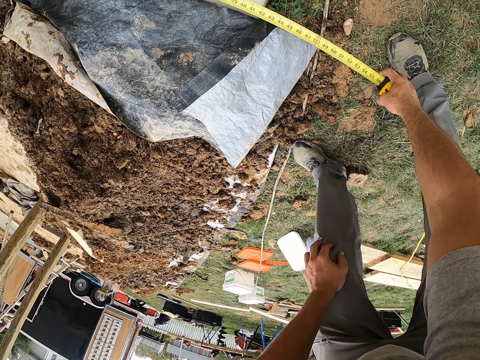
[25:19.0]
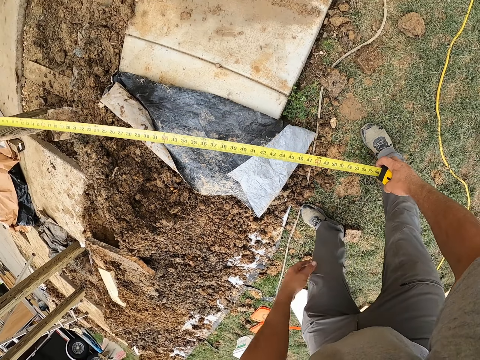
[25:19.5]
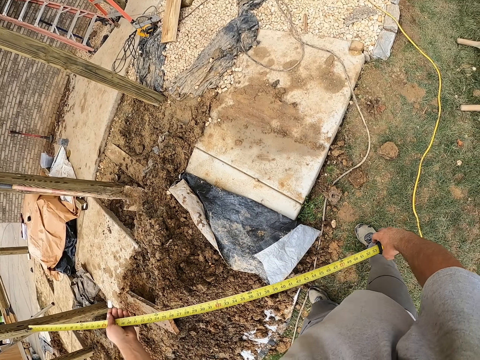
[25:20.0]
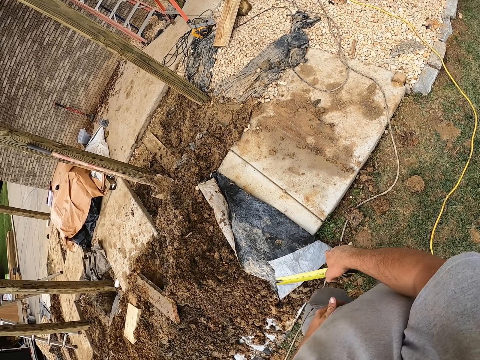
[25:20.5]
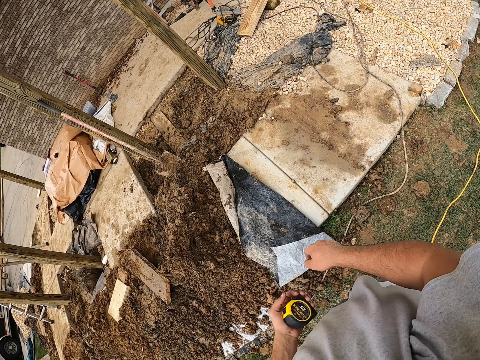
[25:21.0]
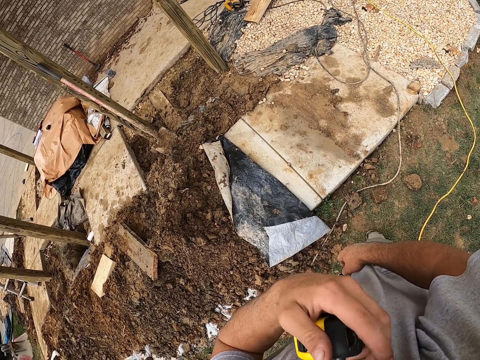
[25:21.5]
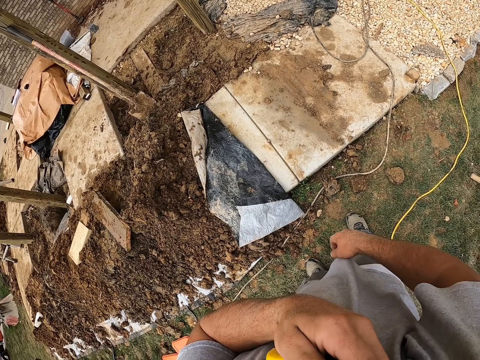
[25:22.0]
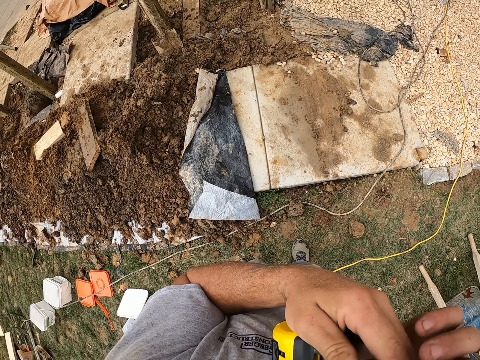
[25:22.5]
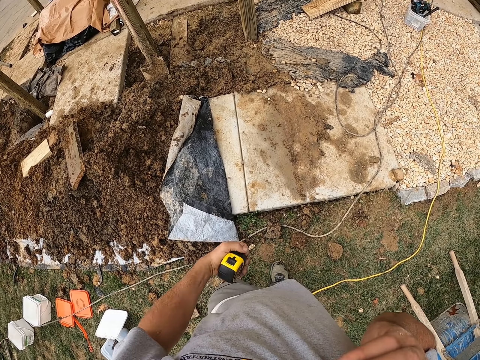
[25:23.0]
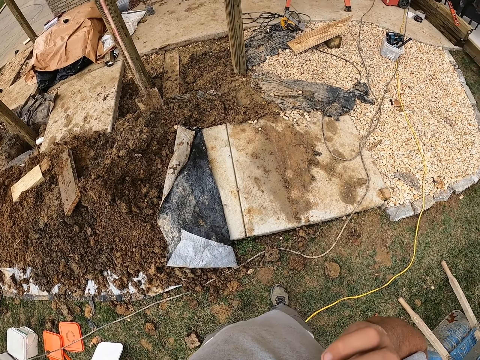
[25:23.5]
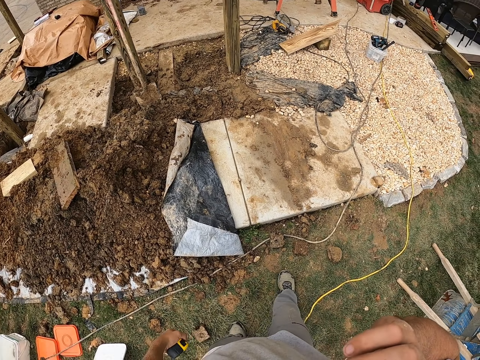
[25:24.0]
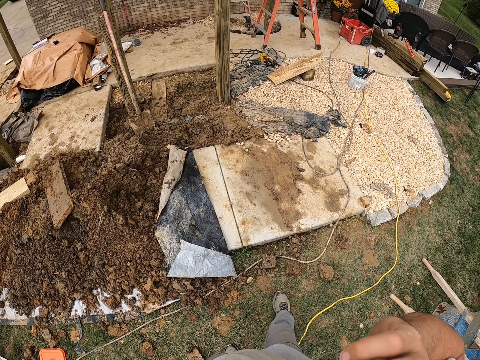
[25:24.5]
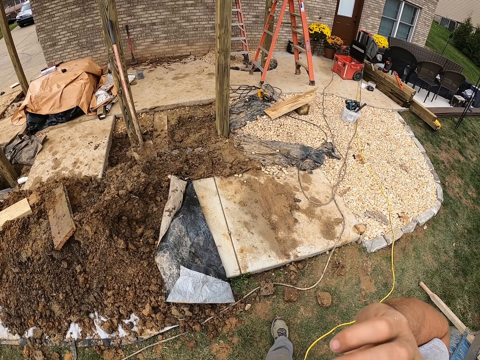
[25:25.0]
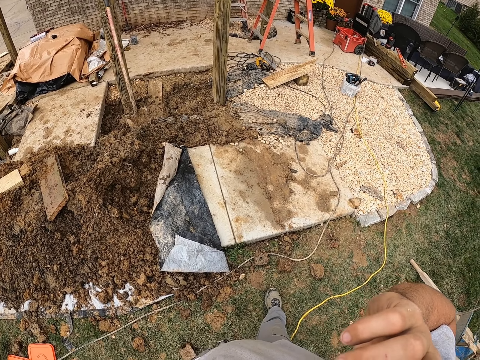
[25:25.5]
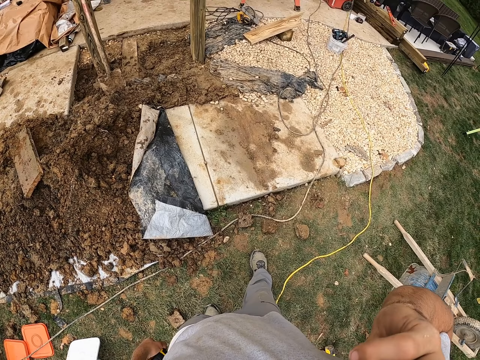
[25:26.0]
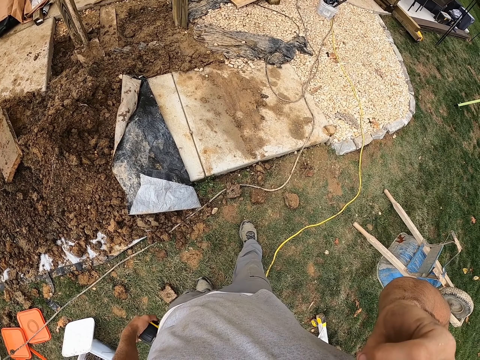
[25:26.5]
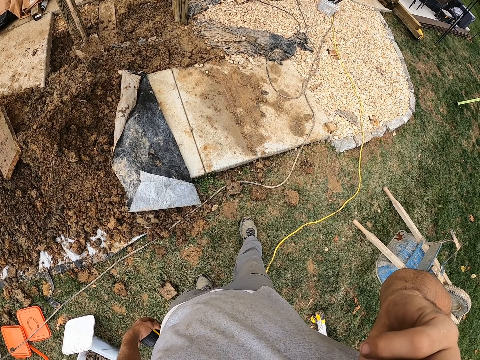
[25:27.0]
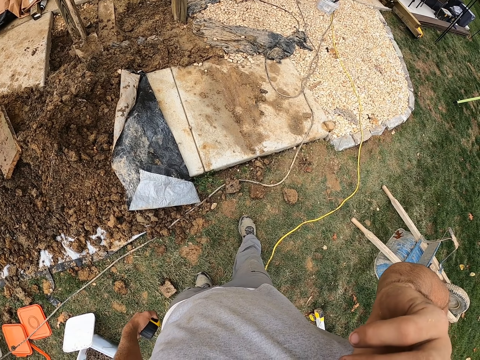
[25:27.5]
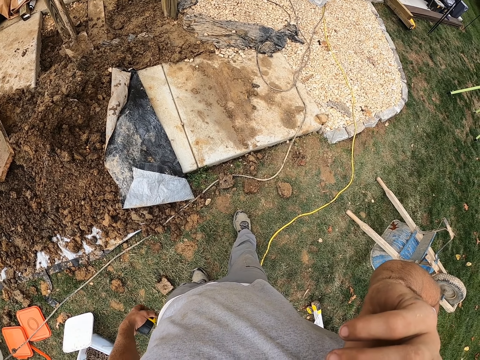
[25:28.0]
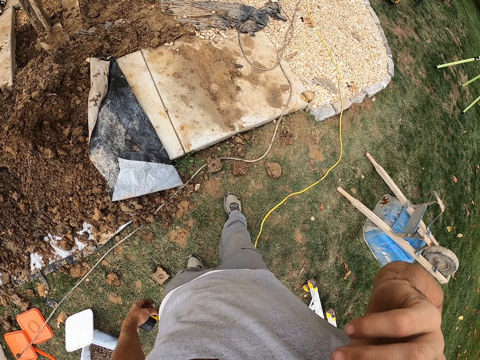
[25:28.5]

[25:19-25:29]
The camera wearer returns the tape measure into its box. They converse on the phone.

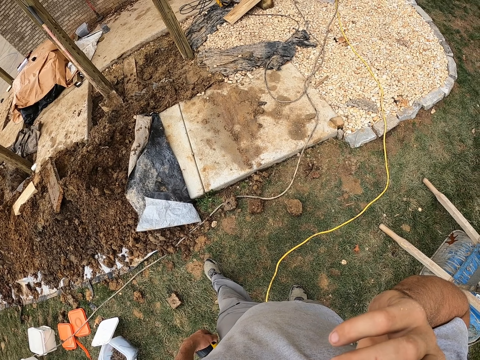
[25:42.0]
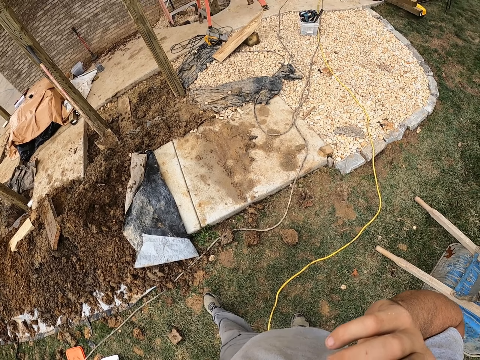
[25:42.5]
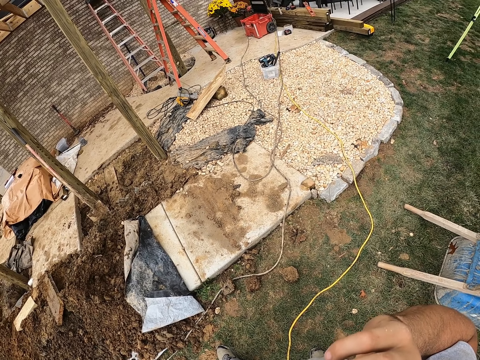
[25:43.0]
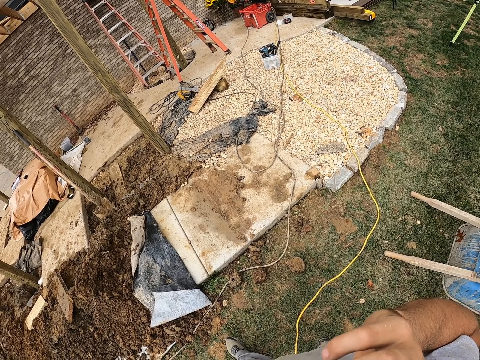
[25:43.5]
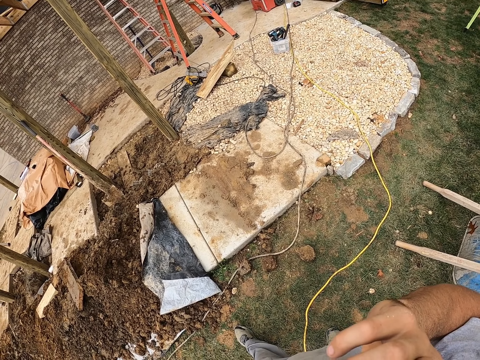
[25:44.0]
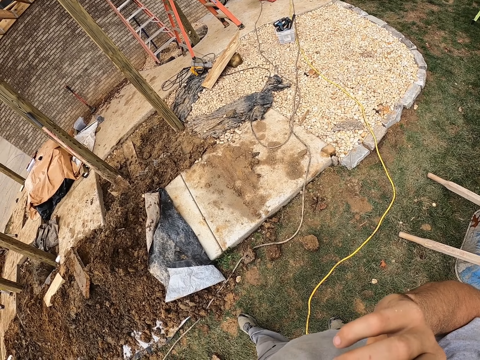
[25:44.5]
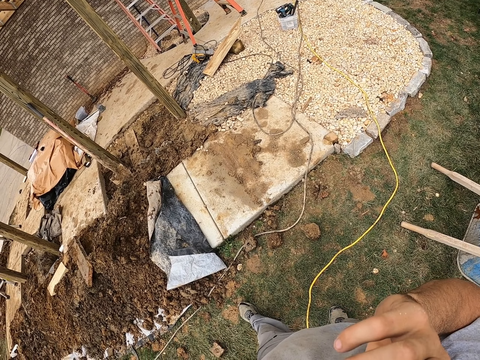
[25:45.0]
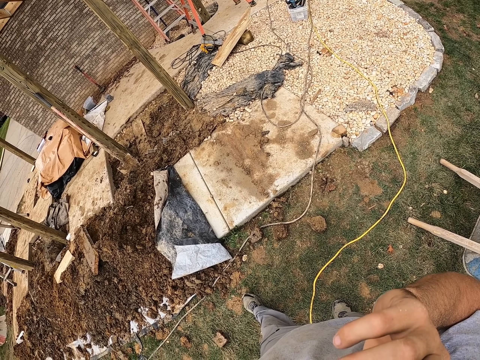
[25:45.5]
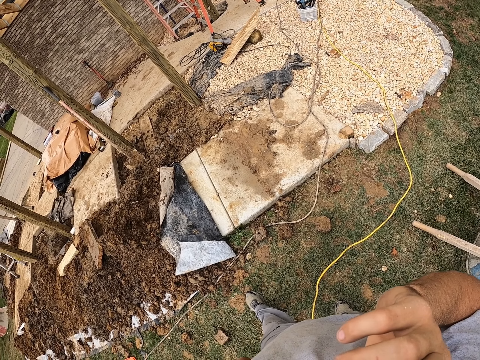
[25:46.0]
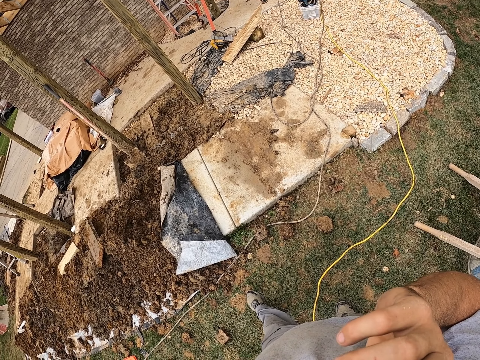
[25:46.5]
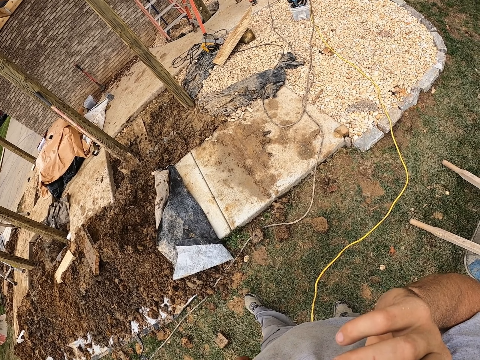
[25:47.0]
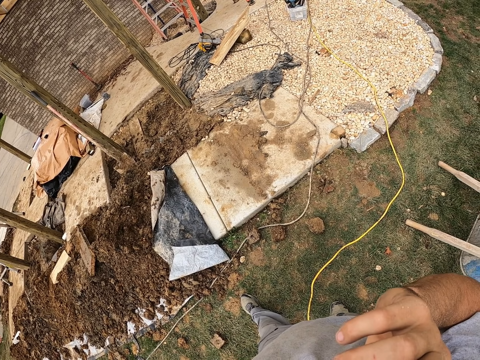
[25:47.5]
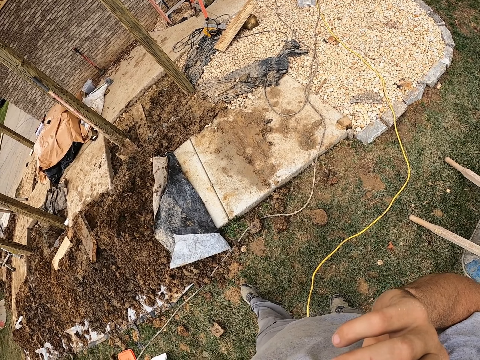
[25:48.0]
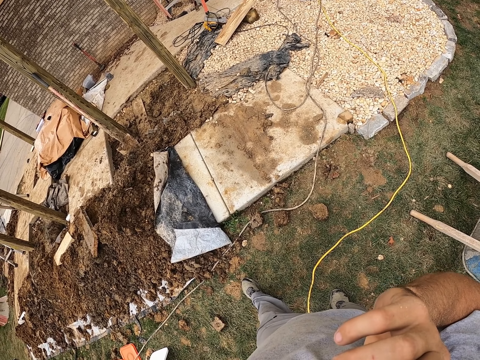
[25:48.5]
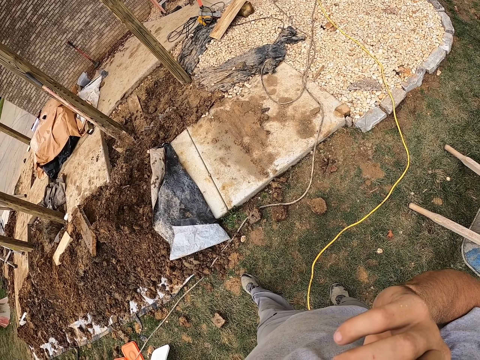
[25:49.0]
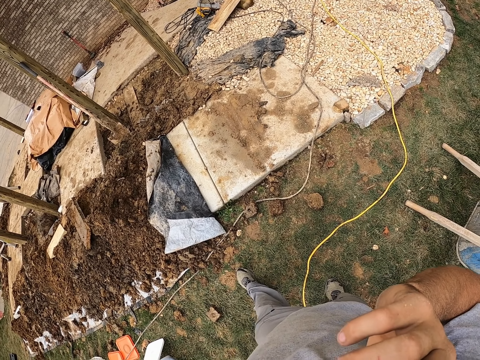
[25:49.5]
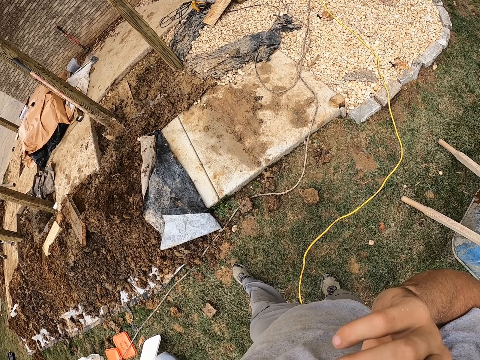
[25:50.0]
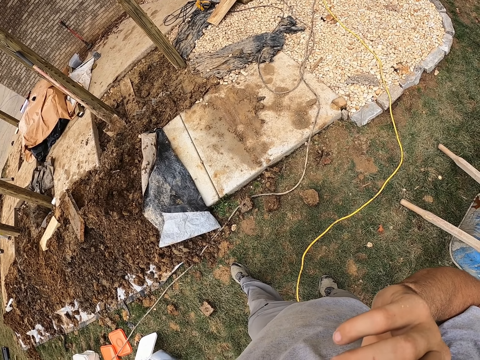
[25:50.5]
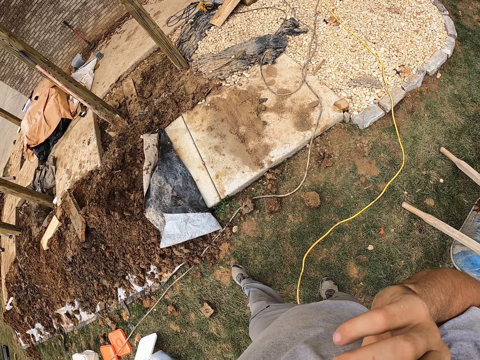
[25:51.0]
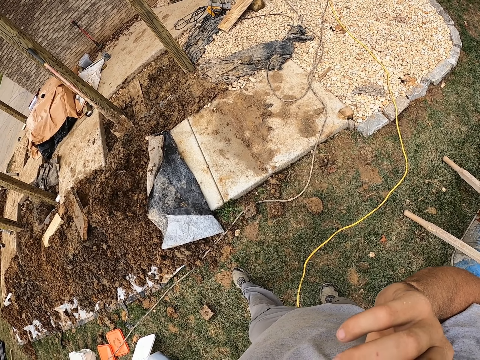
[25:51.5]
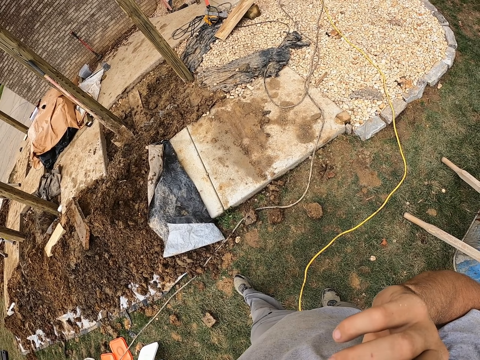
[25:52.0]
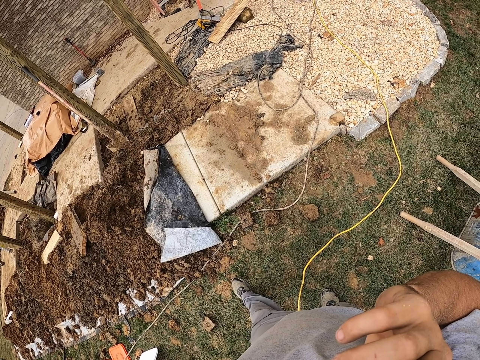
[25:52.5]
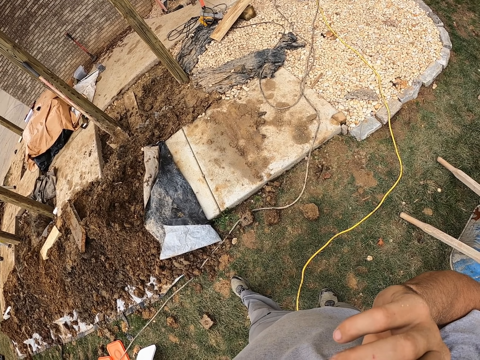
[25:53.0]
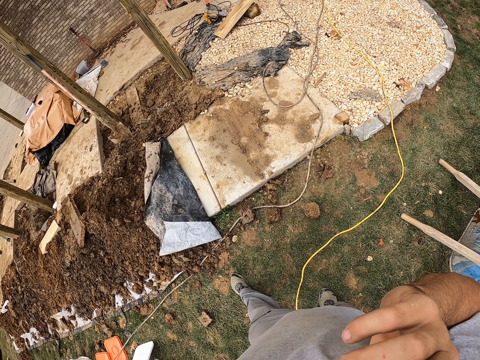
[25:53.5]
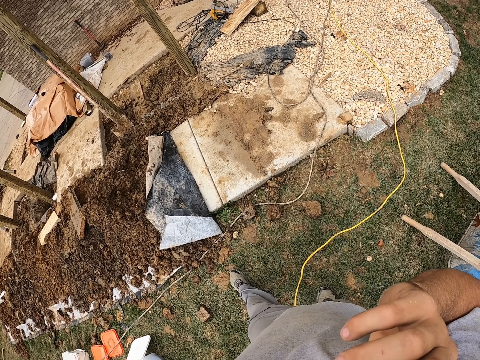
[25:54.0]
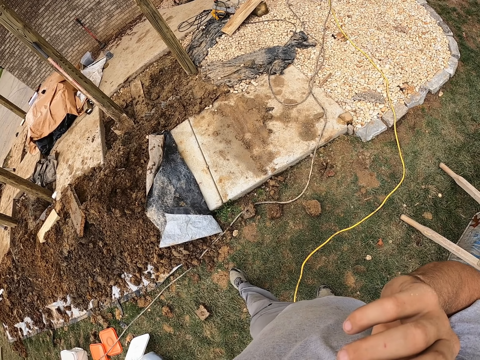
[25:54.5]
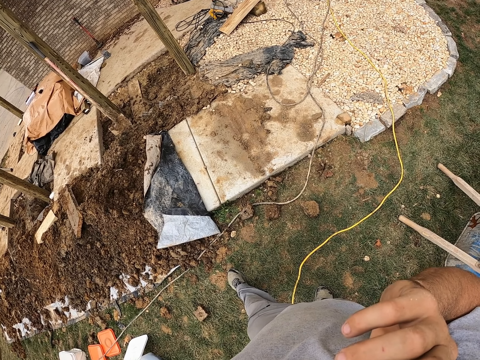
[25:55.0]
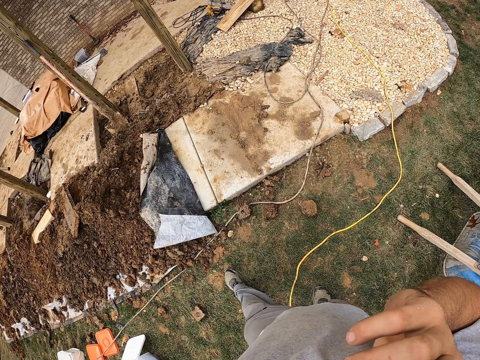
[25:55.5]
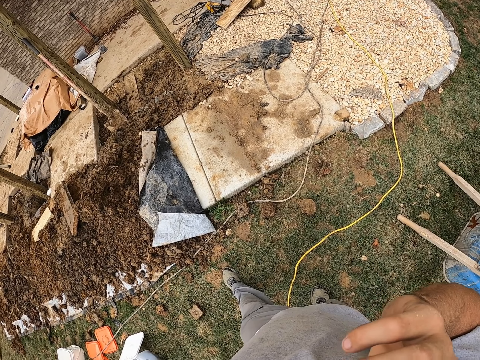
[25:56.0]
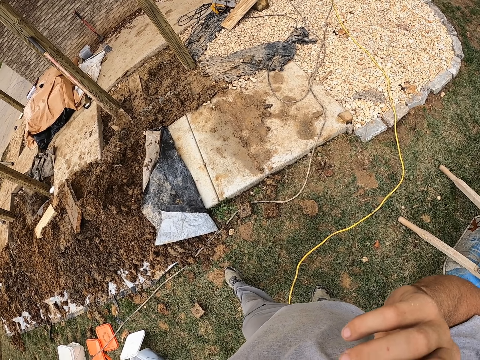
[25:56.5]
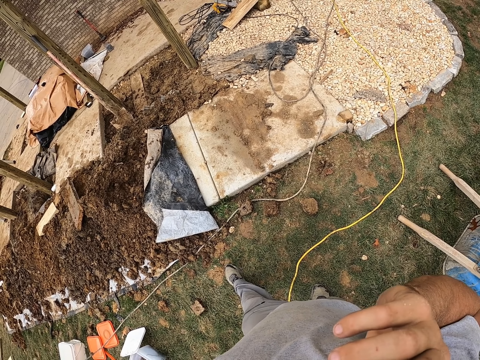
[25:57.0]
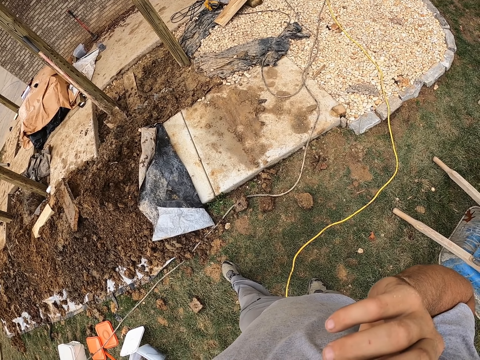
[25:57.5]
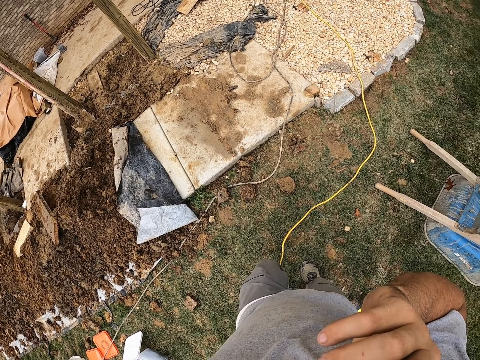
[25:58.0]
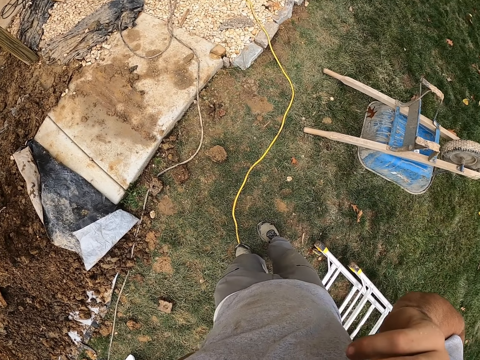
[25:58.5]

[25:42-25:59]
The camera wearer looks around the construction site. They converse on the phone.
